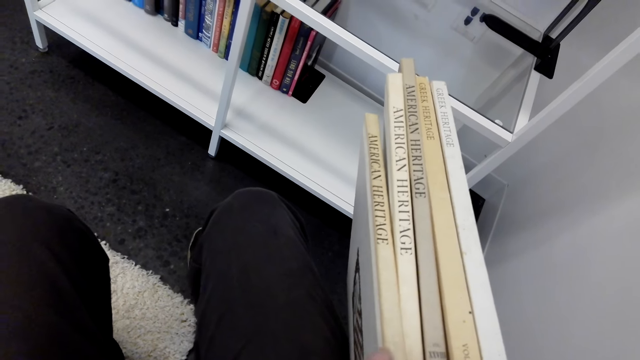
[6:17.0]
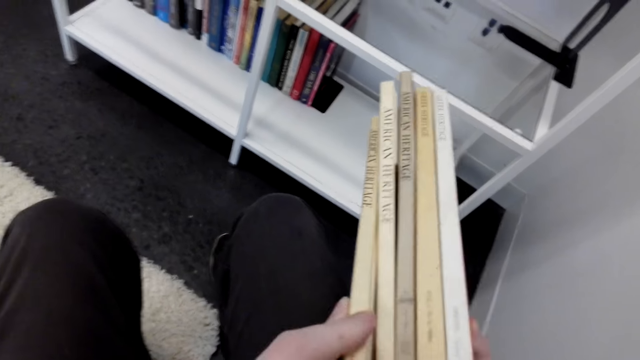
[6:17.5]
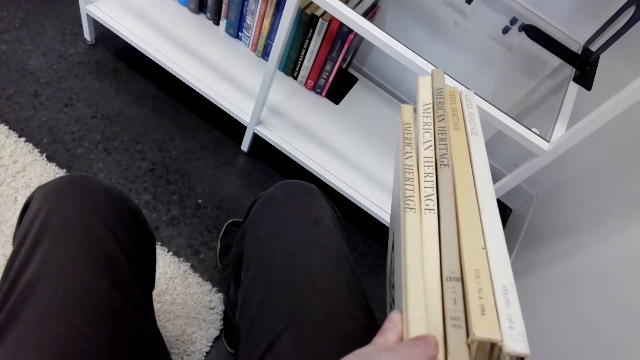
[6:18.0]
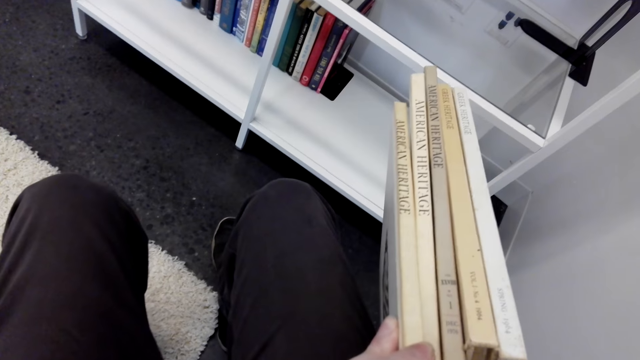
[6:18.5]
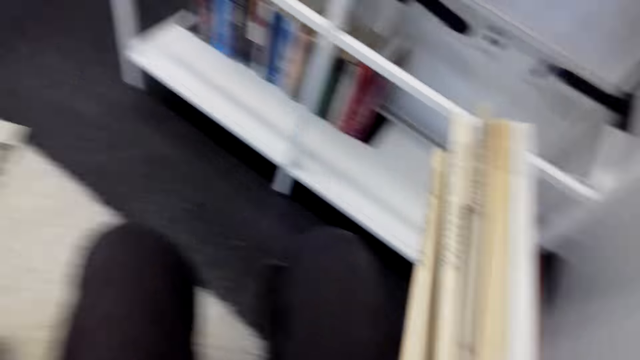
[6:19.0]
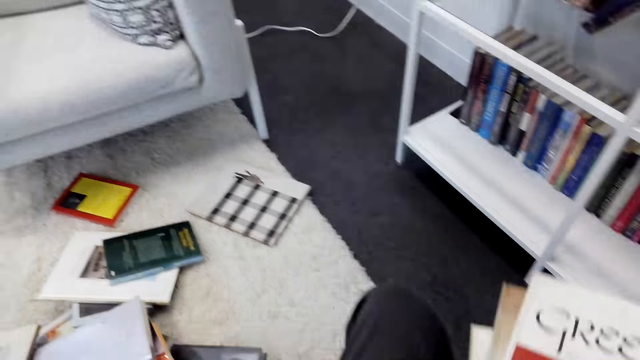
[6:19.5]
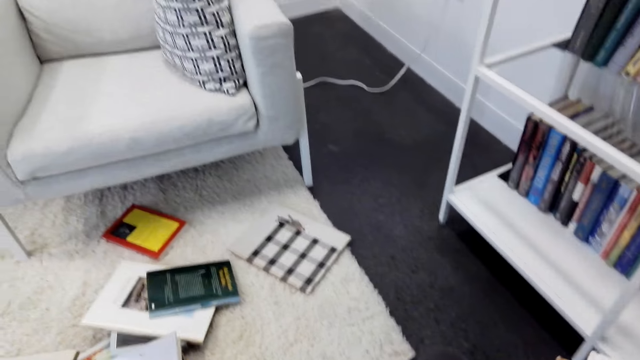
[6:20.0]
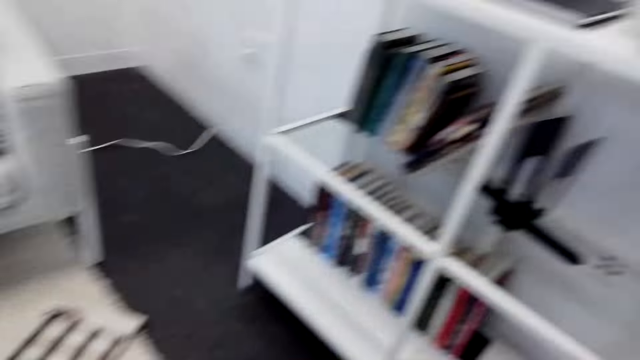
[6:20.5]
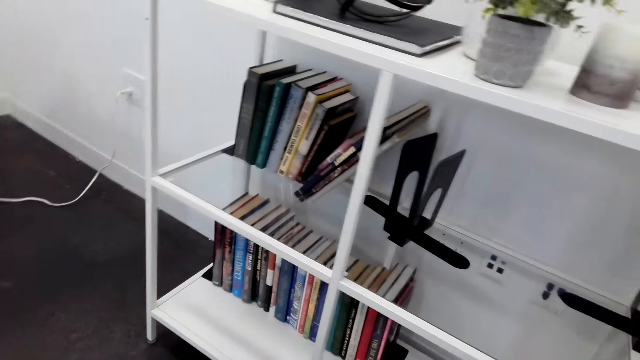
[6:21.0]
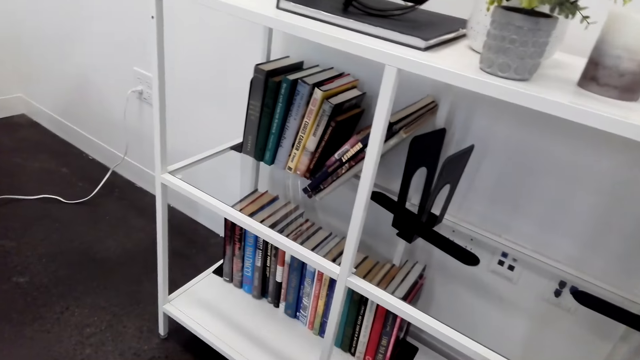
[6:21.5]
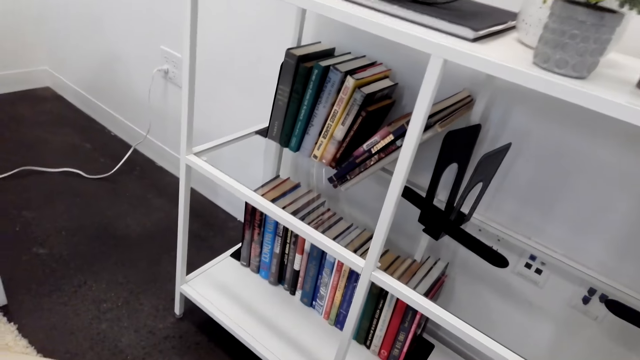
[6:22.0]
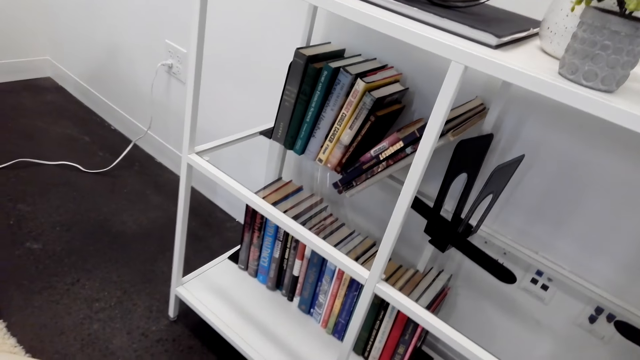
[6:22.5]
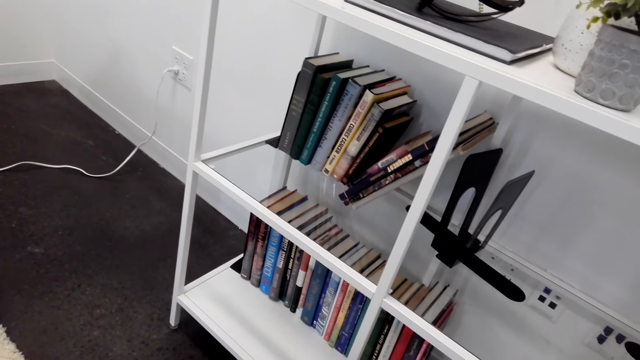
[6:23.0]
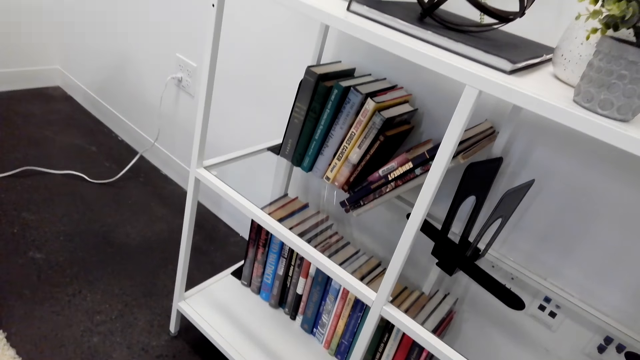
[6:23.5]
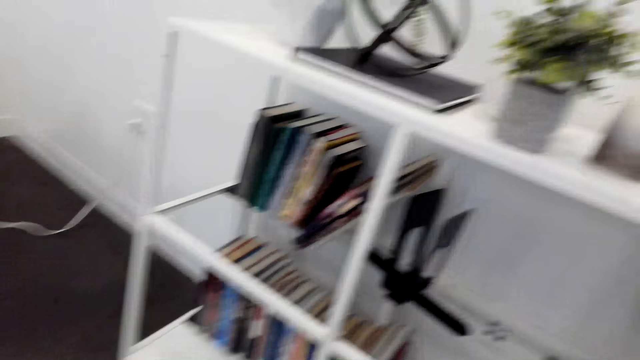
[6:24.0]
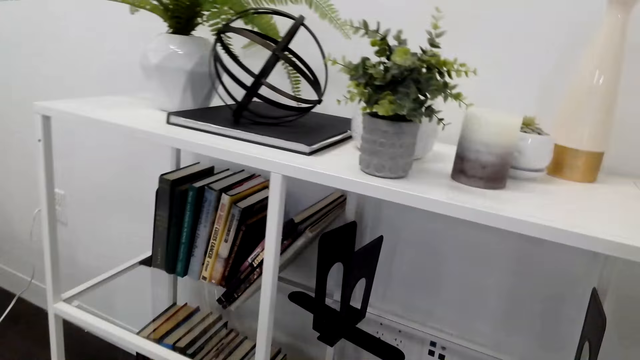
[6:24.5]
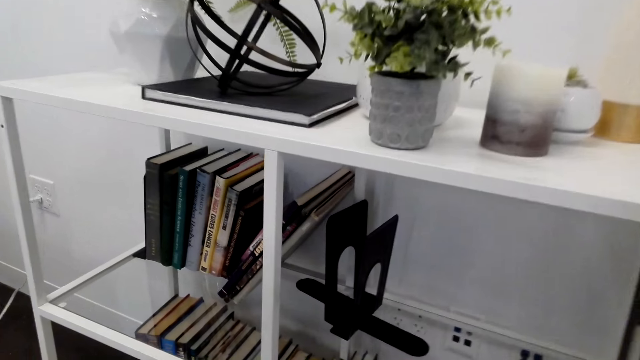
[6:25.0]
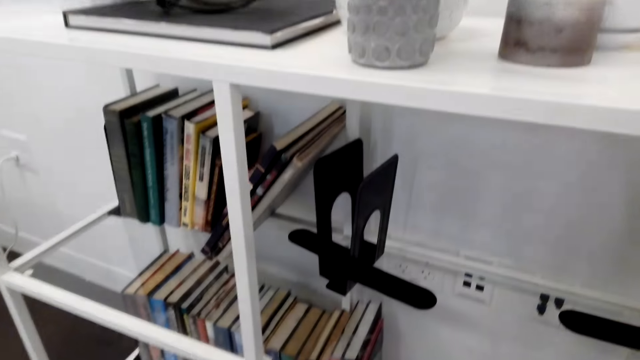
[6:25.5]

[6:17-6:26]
The camera wearer looks at the floor. They look around. They look at the books on the shelf.

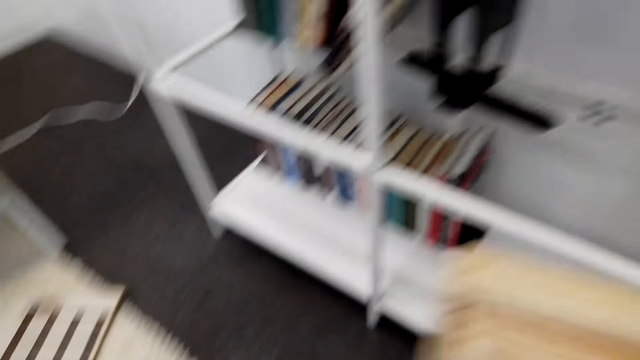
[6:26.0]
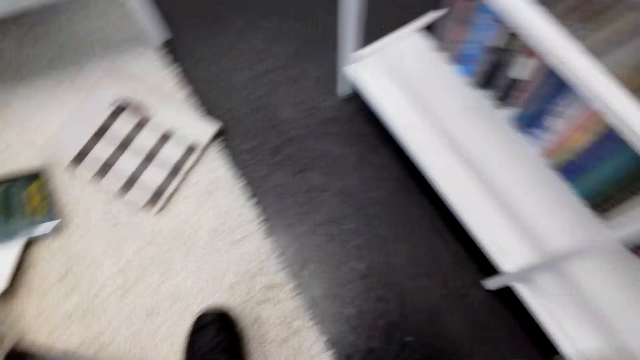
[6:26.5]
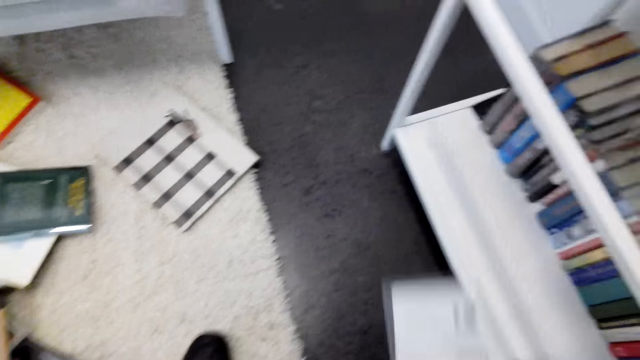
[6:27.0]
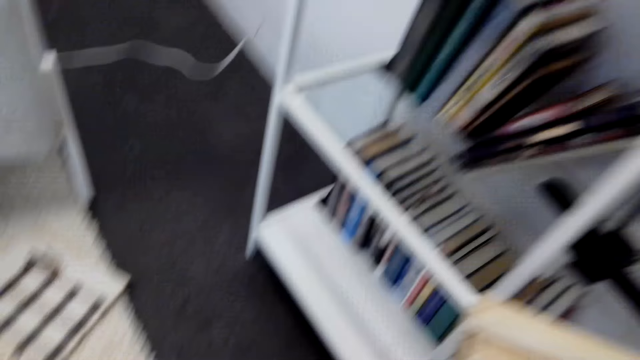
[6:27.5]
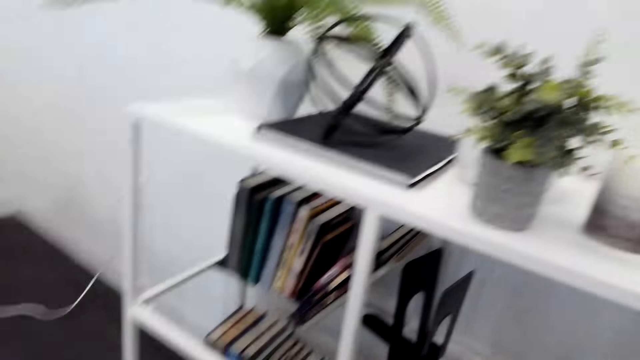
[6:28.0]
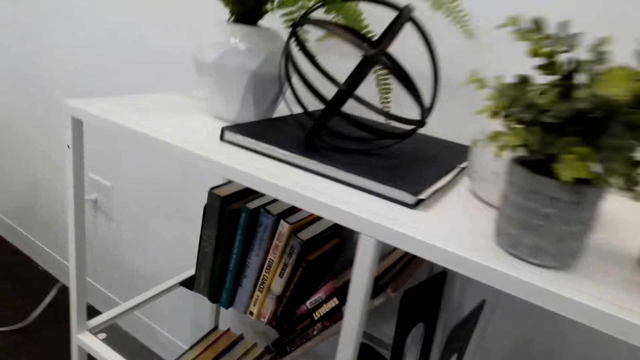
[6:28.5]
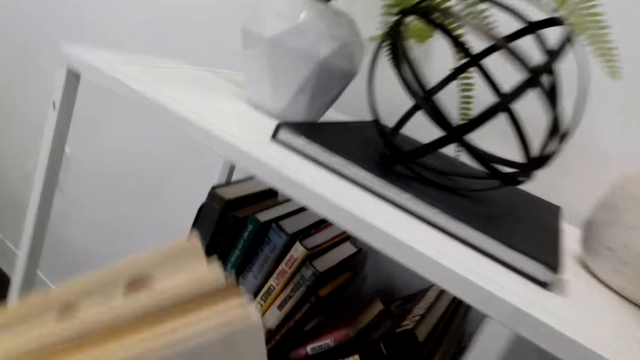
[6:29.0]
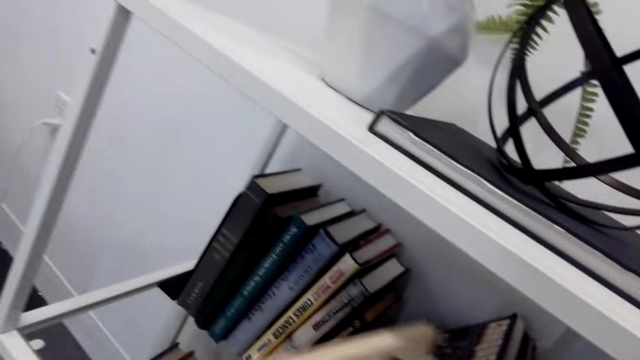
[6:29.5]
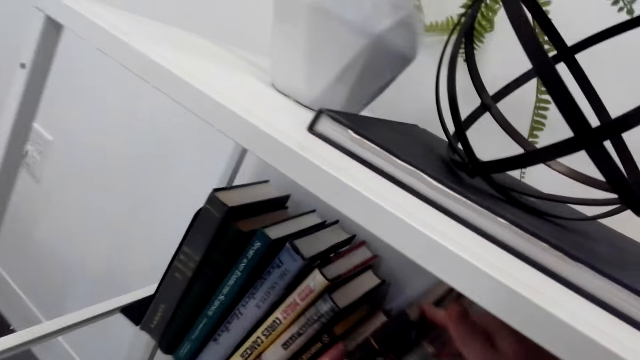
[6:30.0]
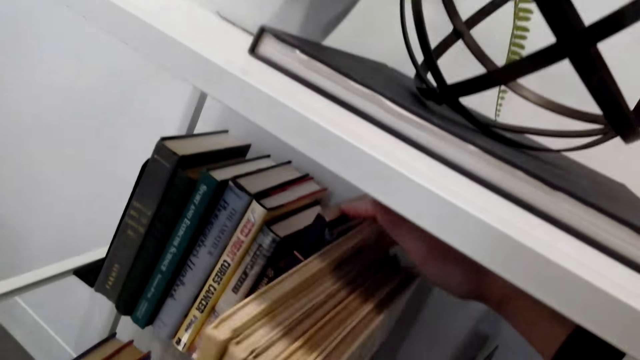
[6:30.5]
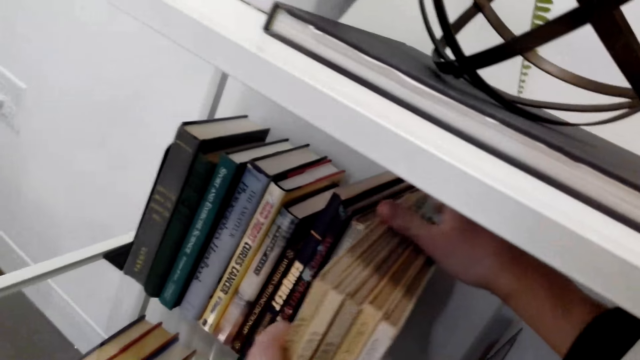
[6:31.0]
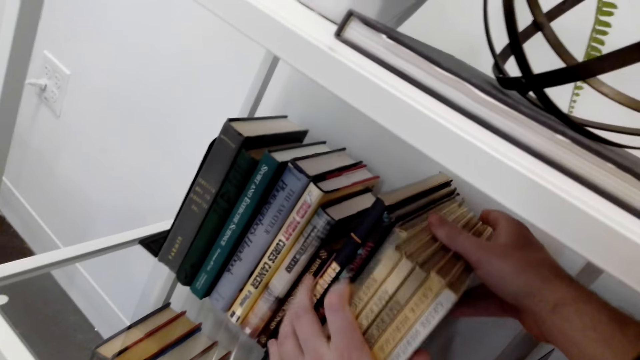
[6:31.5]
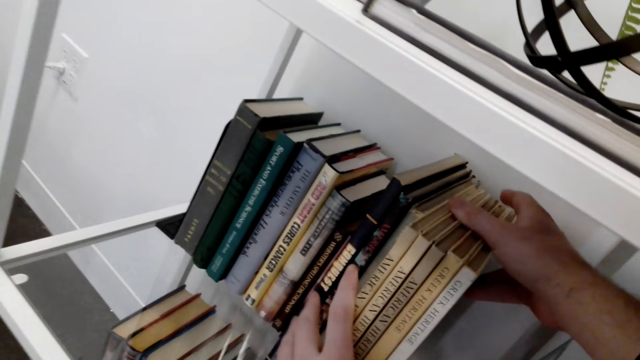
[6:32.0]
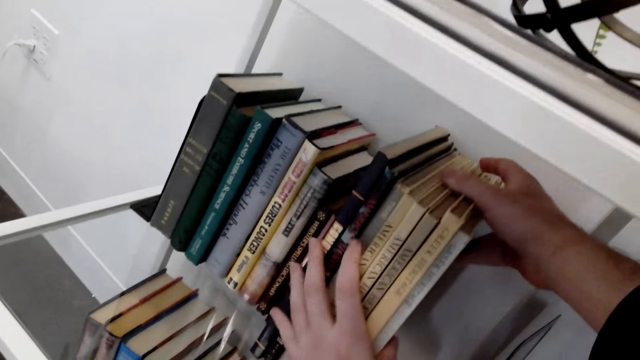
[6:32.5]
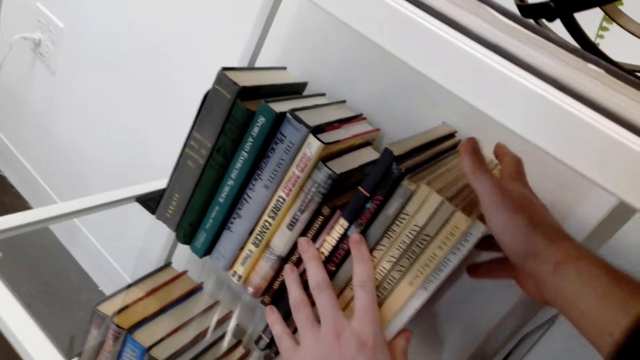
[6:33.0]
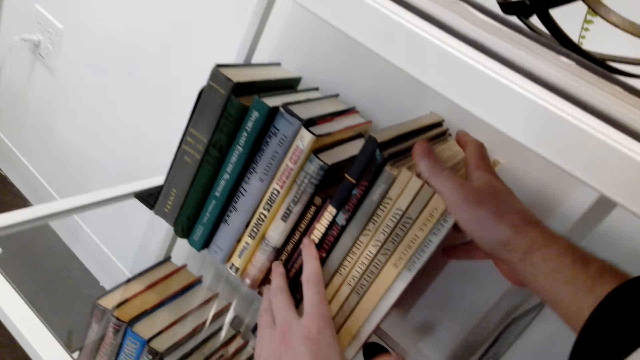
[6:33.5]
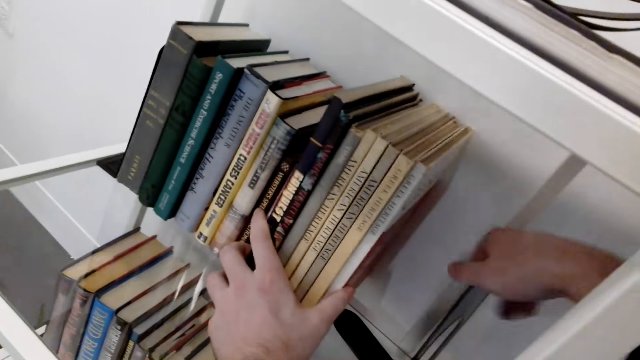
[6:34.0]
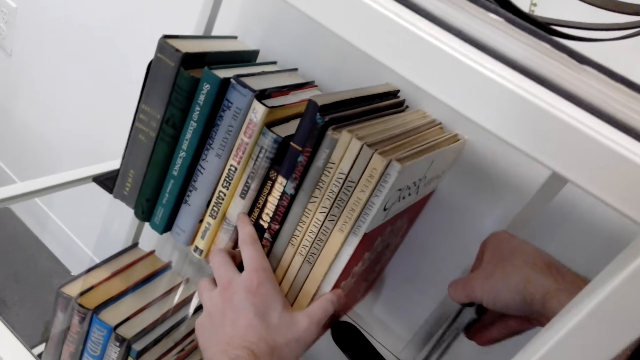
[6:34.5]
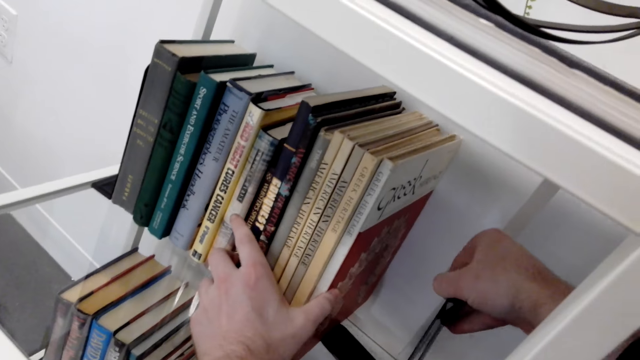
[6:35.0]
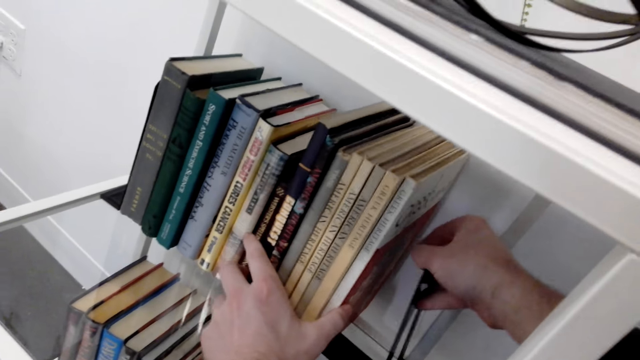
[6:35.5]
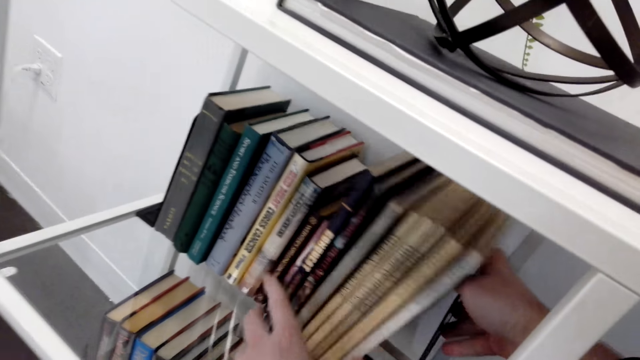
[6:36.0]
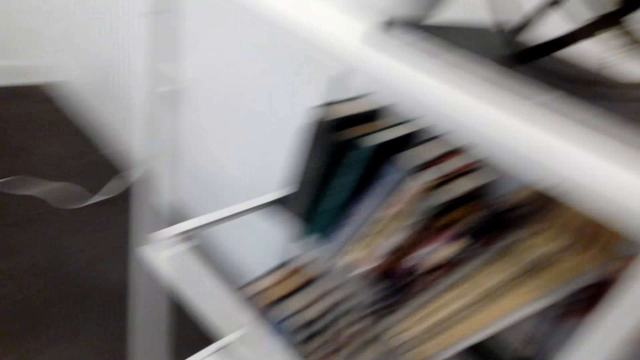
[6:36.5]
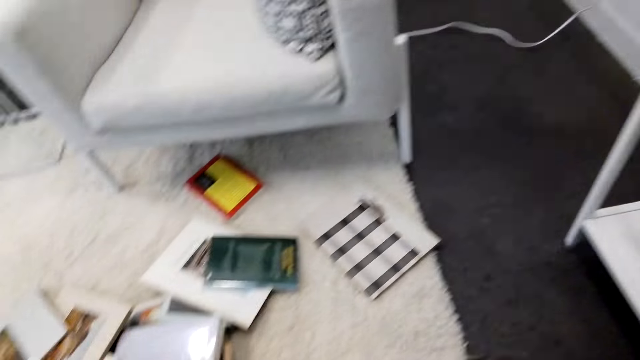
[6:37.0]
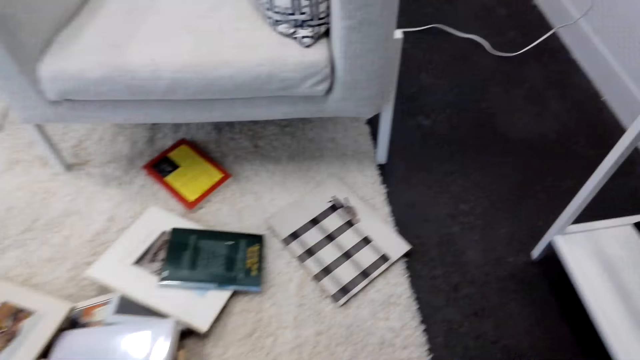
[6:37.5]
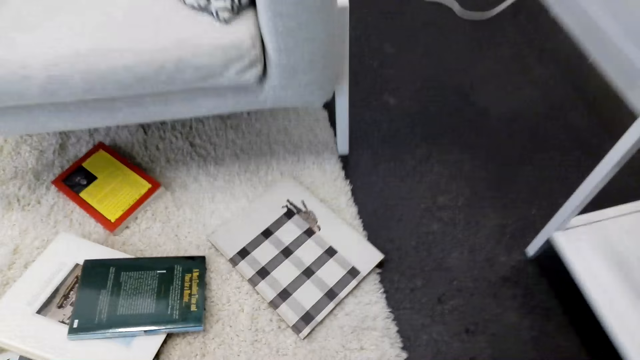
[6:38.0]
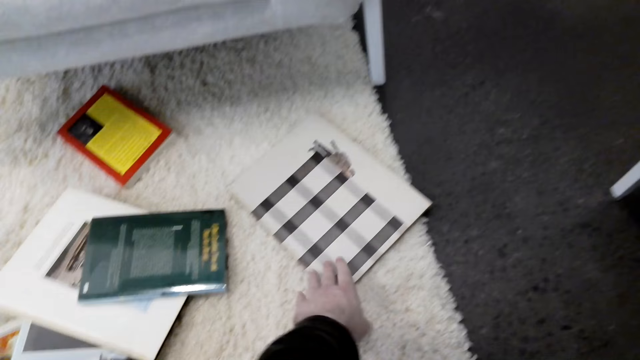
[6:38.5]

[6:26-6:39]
The camera wearer moves to the bookshelf. They put the books in the bookshelf. They move a book holder. They look around.
